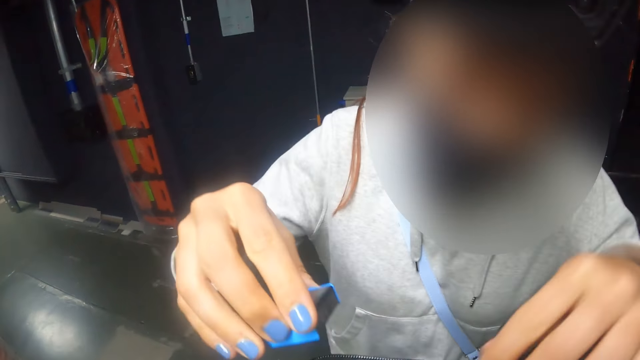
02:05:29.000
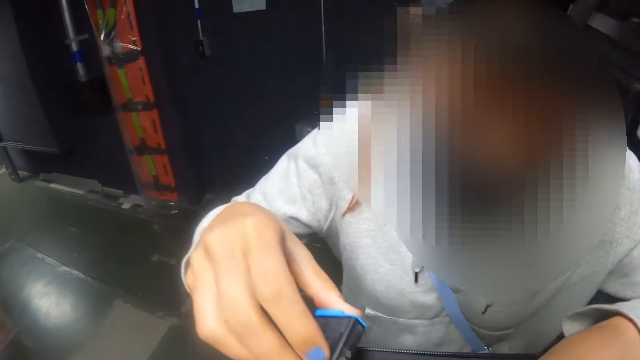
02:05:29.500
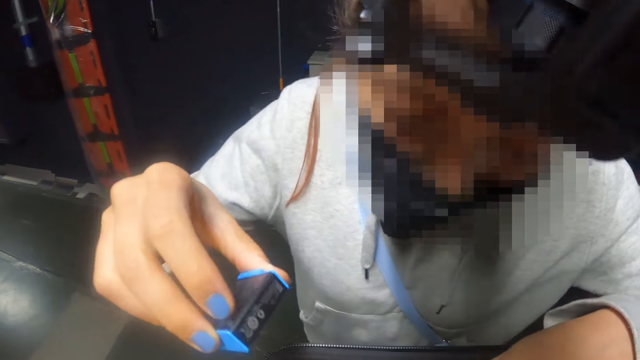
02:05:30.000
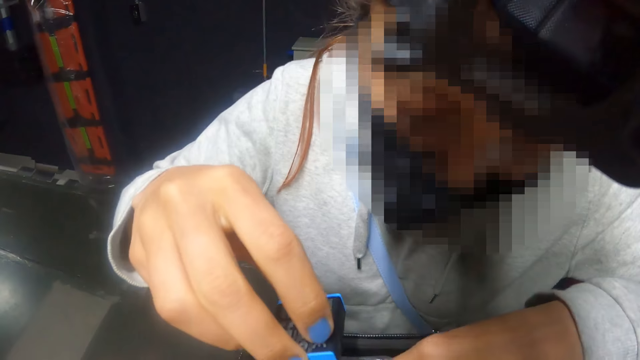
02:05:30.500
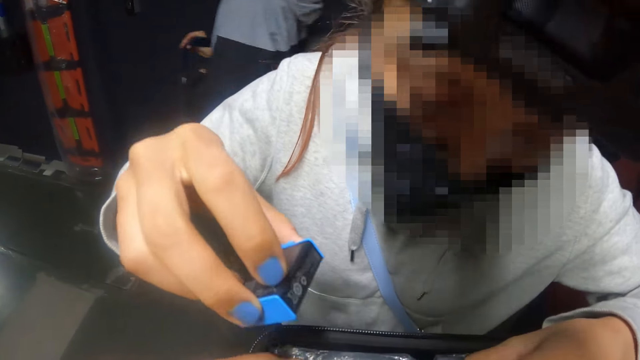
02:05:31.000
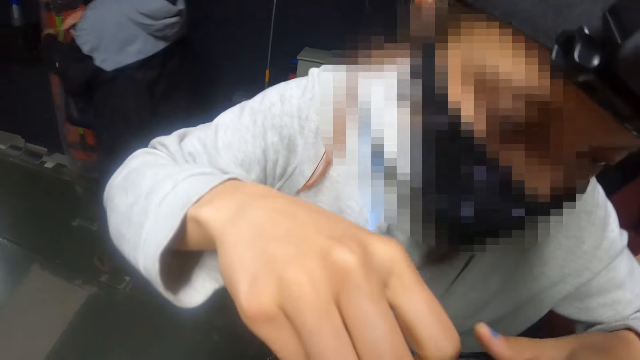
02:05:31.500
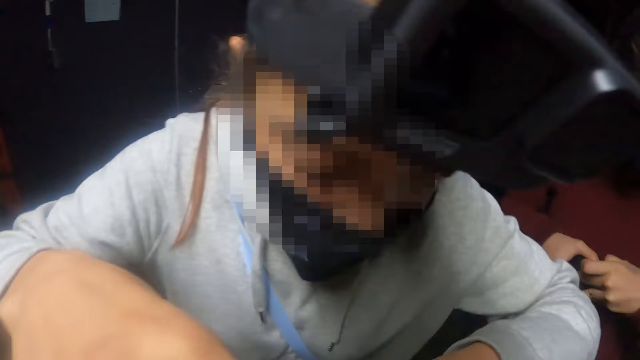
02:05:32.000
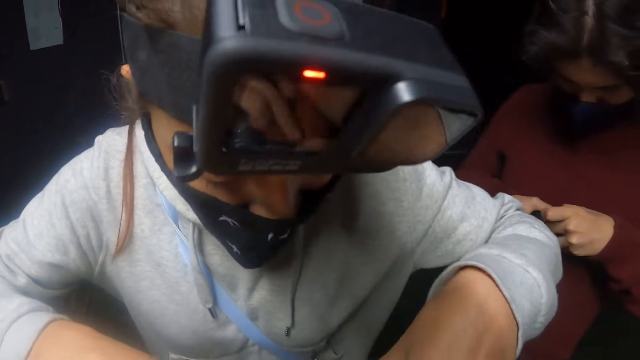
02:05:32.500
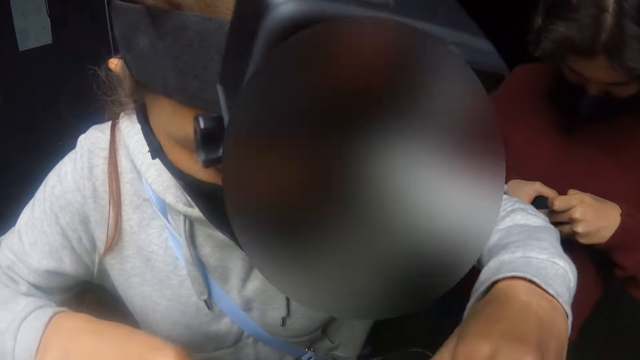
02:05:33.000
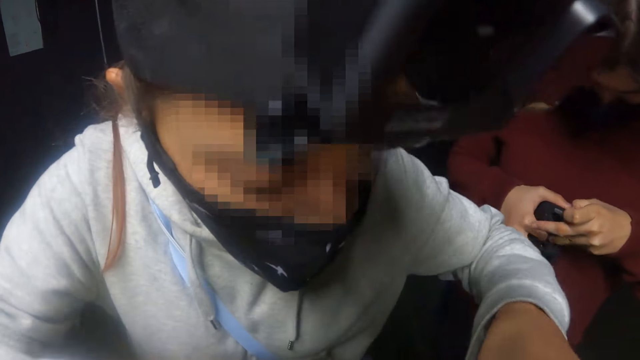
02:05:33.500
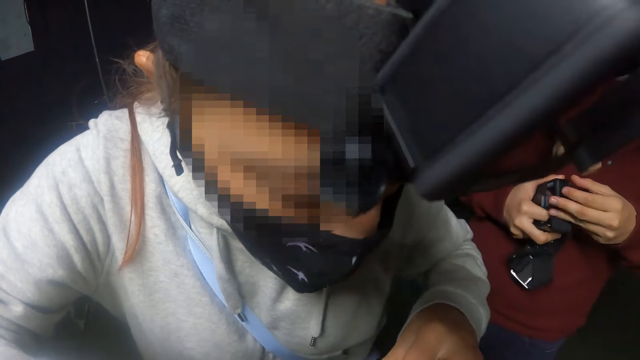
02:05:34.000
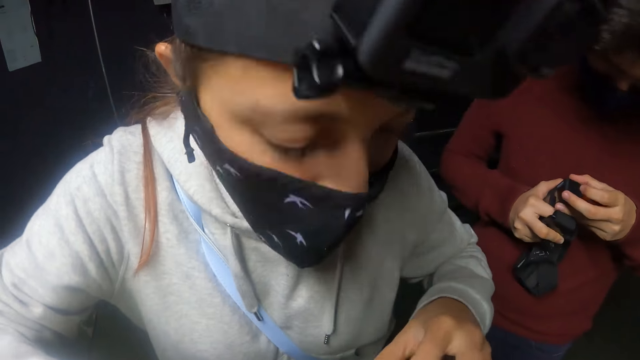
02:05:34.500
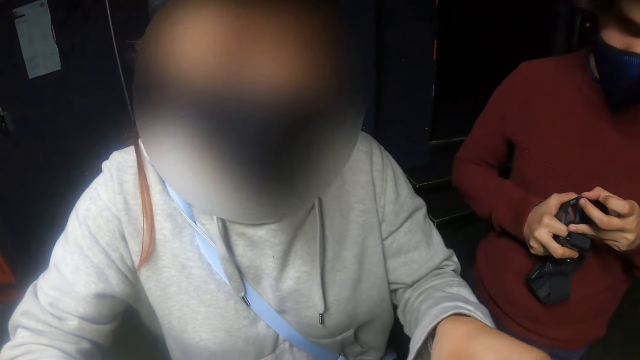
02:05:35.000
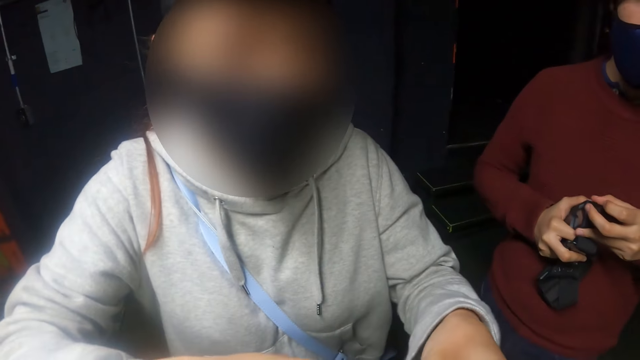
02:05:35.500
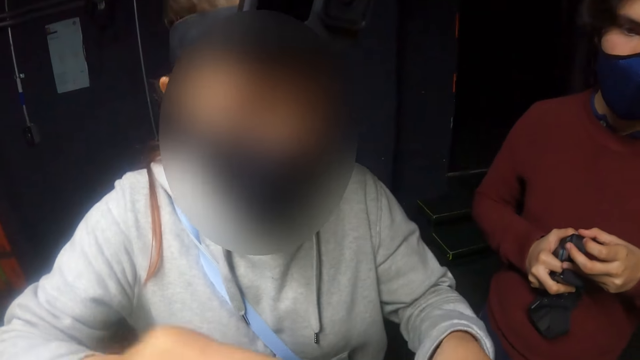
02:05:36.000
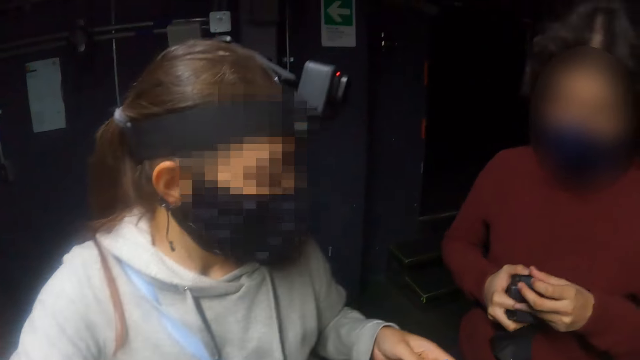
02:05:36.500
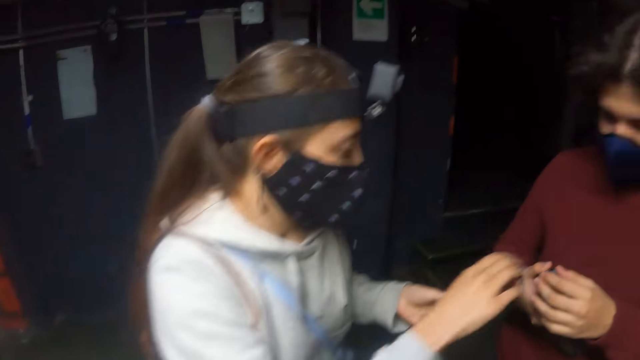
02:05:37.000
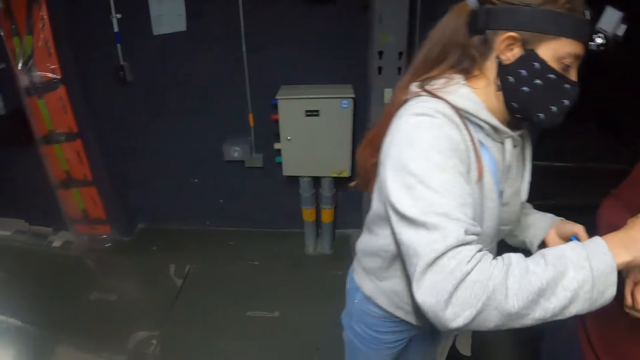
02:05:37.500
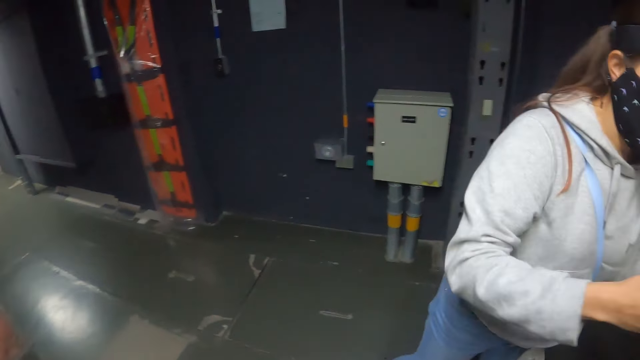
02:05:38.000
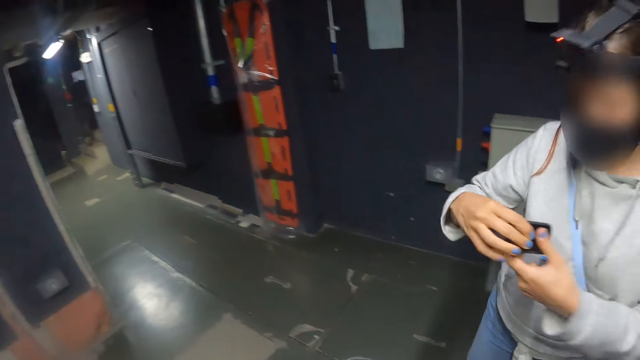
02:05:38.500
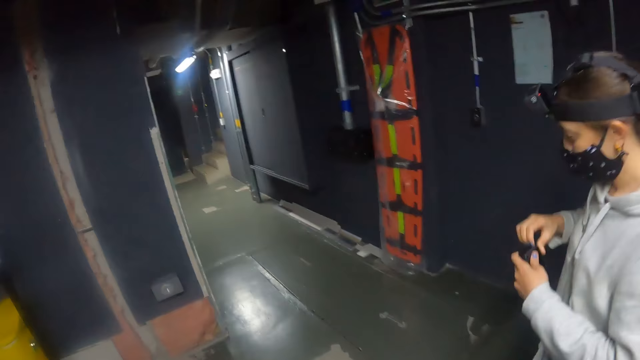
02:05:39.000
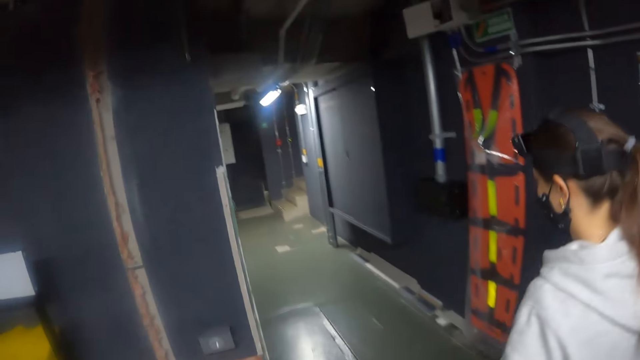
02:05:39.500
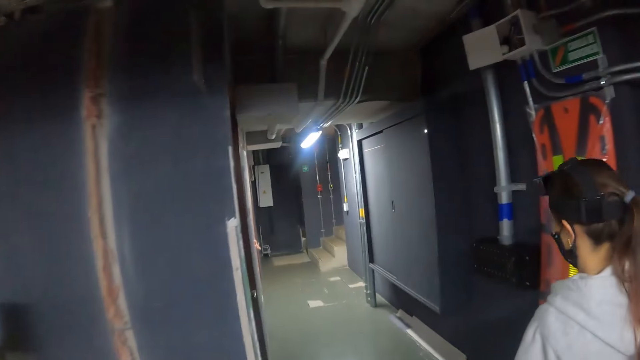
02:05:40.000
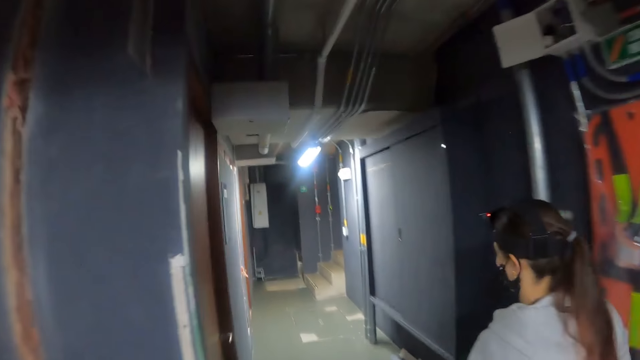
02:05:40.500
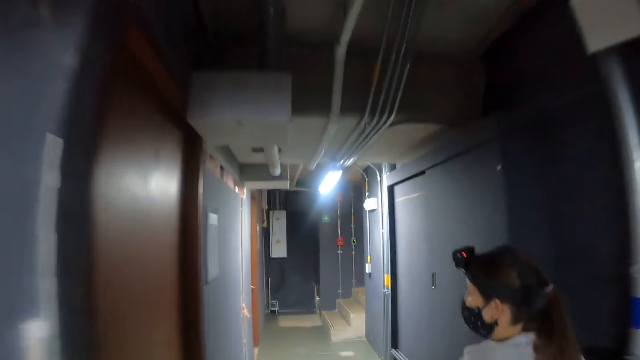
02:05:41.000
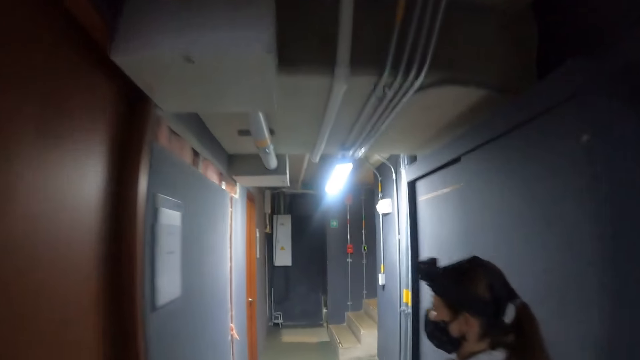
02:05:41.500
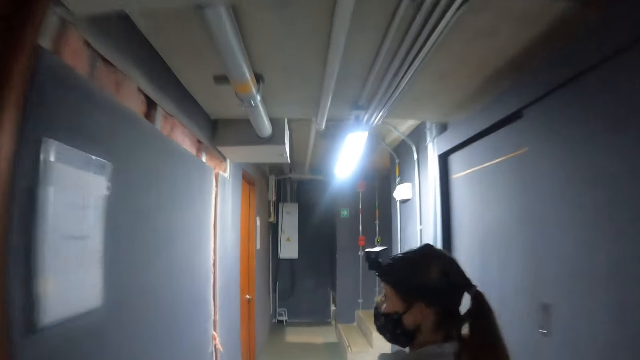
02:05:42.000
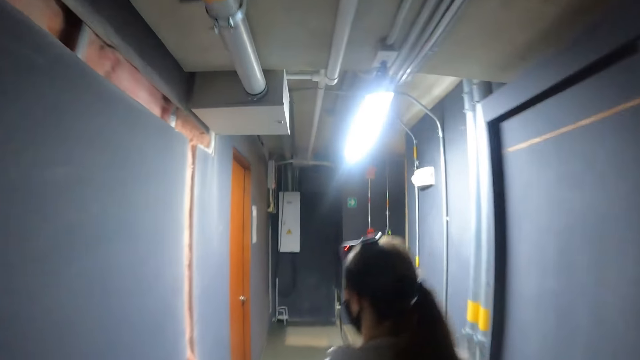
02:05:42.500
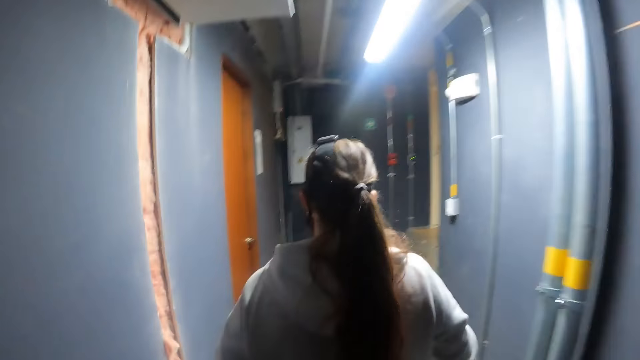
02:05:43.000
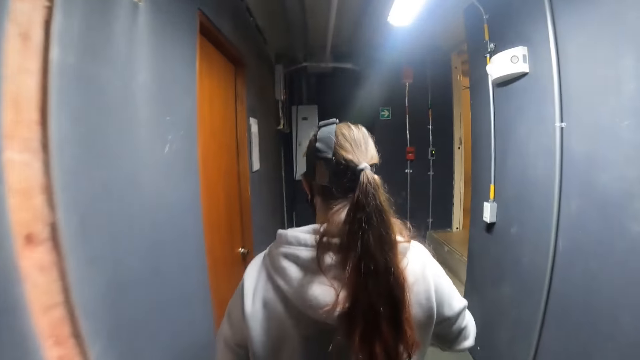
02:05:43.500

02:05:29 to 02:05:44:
A lady inserts the battery inside the bag. The lady walks in the room. The camera wearer walks in the room.

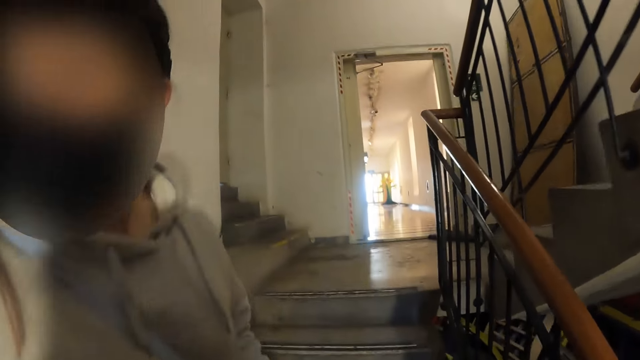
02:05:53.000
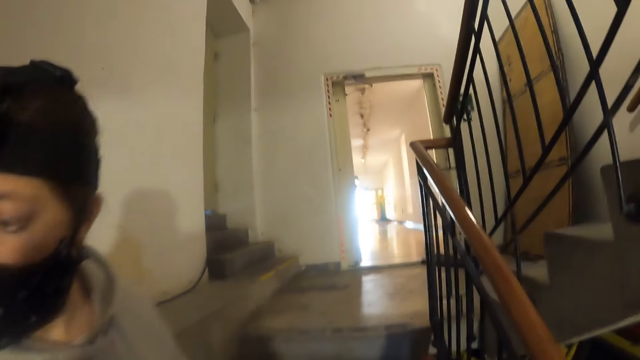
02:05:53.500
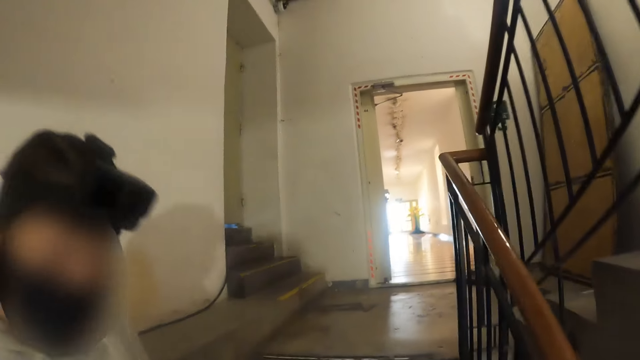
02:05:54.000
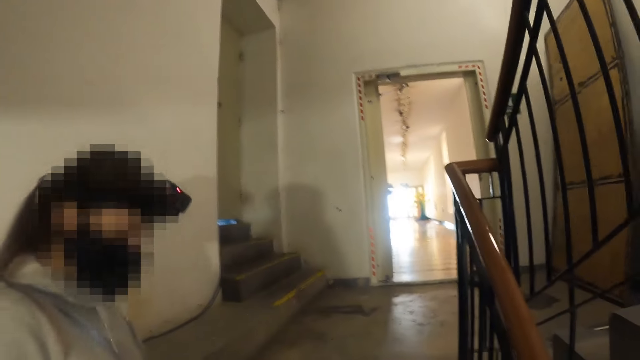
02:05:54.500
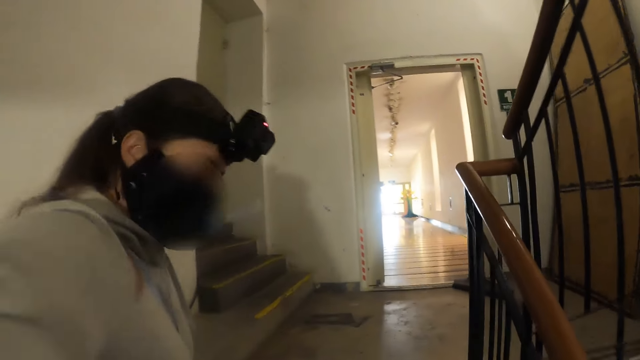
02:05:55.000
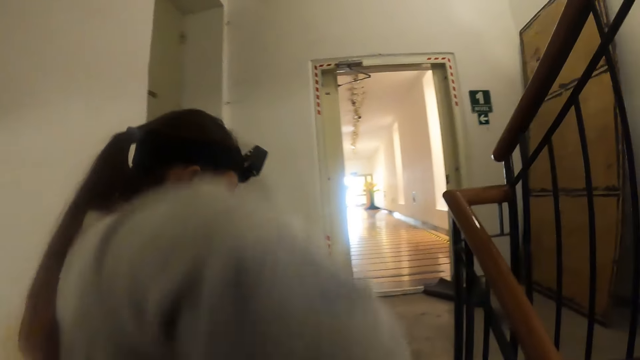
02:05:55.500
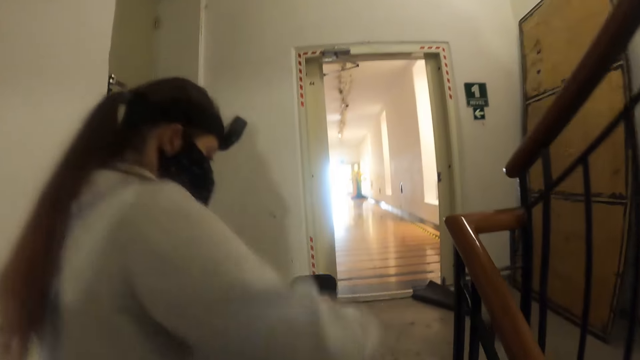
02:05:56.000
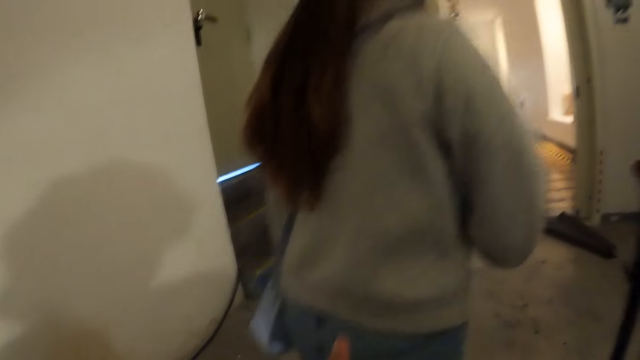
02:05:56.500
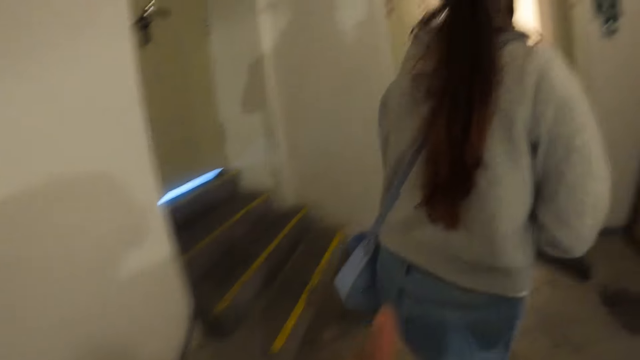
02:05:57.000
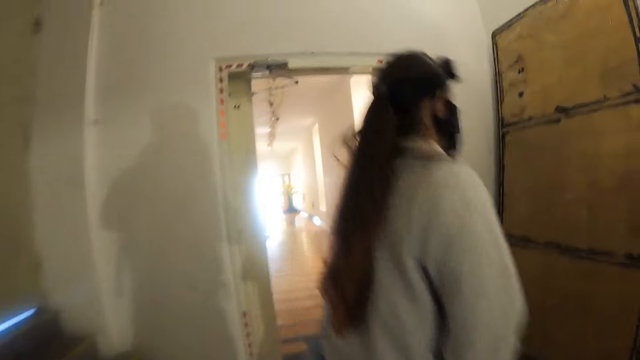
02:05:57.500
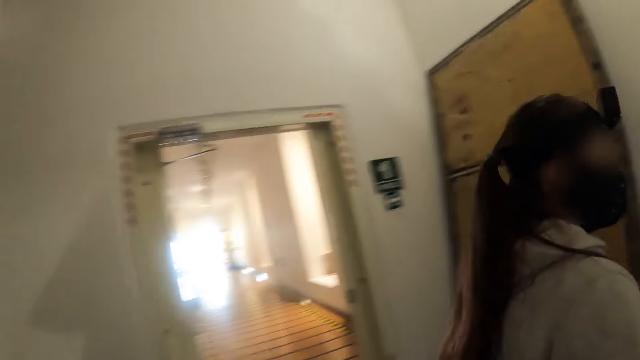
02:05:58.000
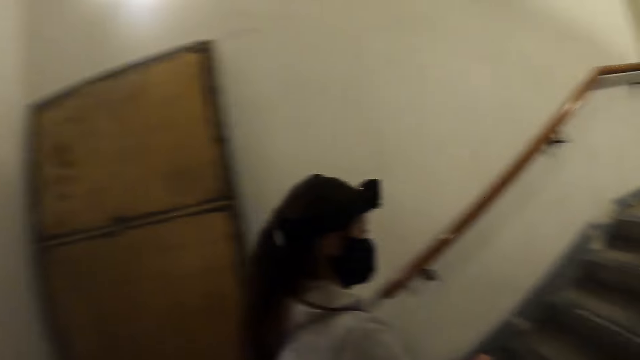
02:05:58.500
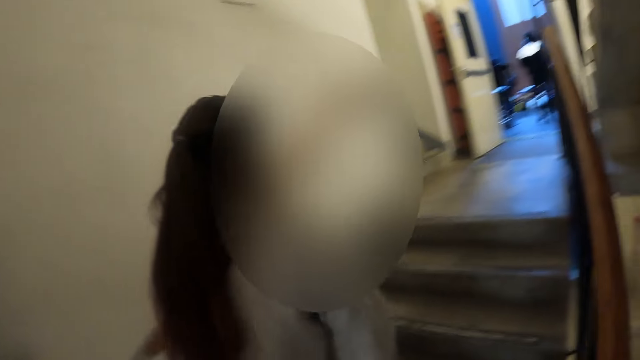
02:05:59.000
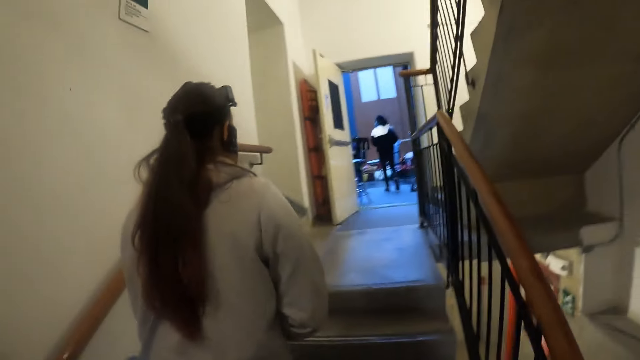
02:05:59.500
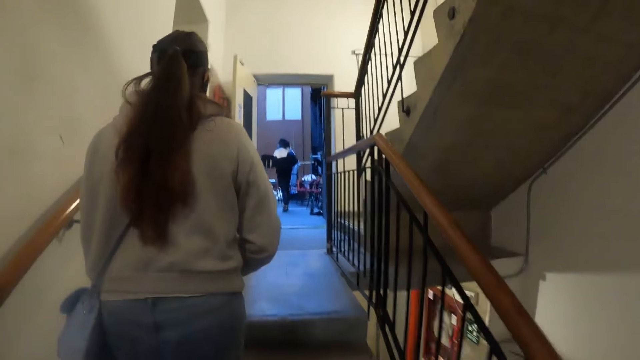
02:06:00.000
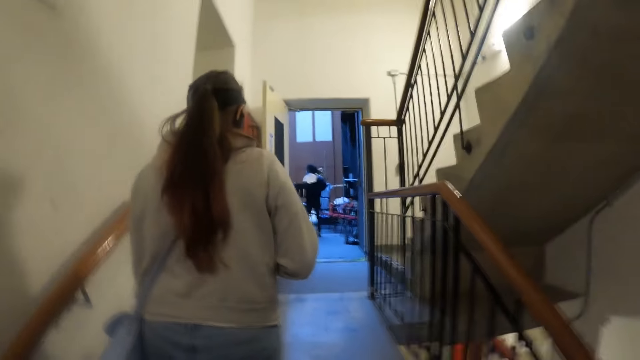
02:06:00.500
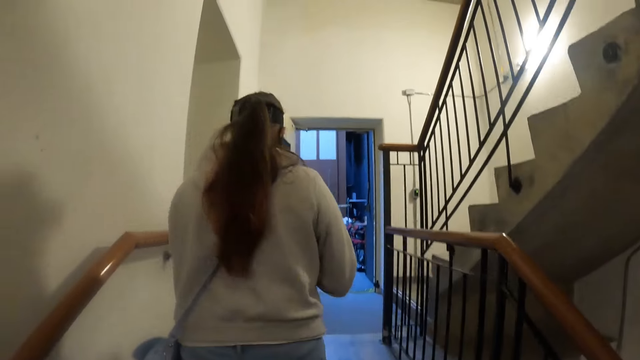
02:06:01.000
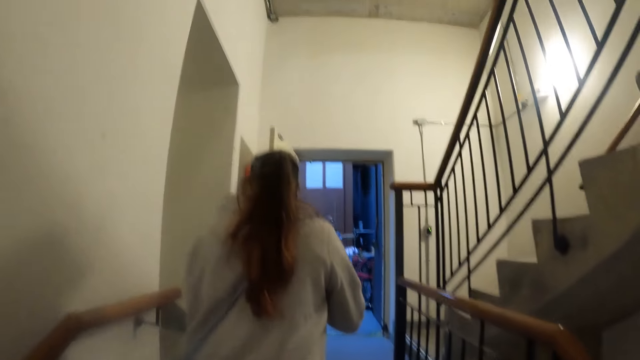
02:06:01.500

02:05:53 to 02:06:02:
A lady picks the bag from the camera wearer.
